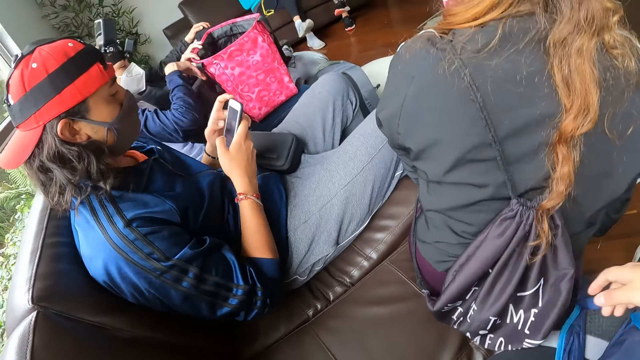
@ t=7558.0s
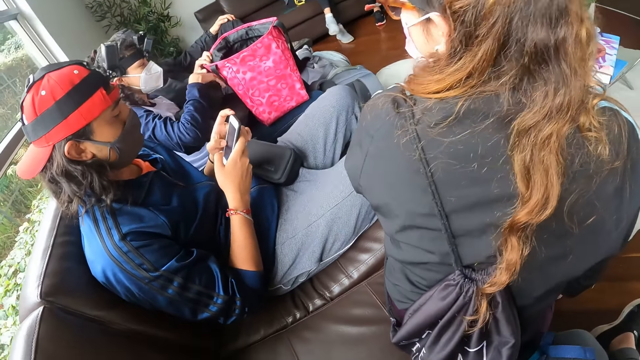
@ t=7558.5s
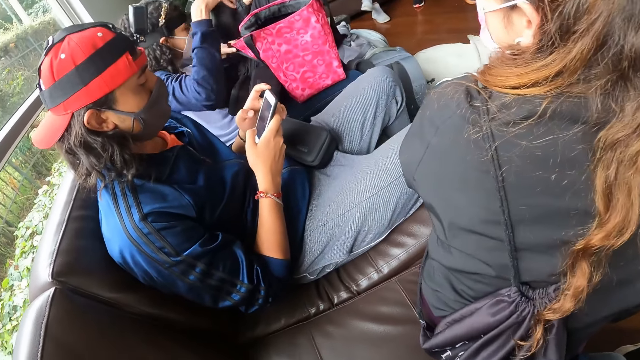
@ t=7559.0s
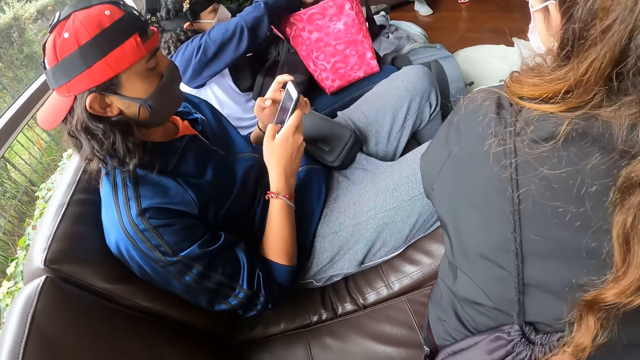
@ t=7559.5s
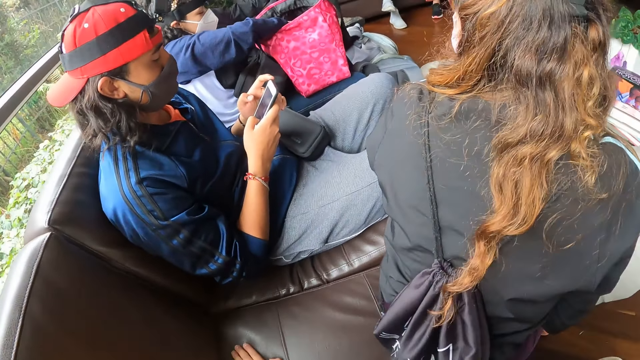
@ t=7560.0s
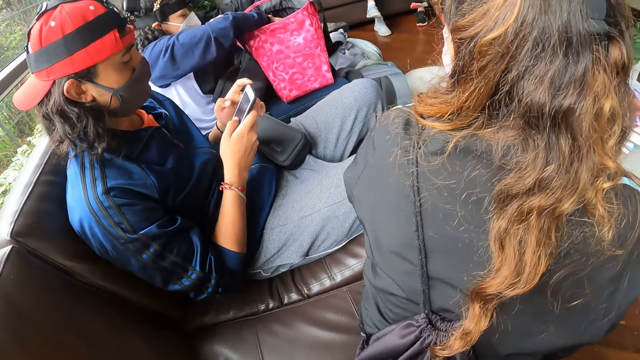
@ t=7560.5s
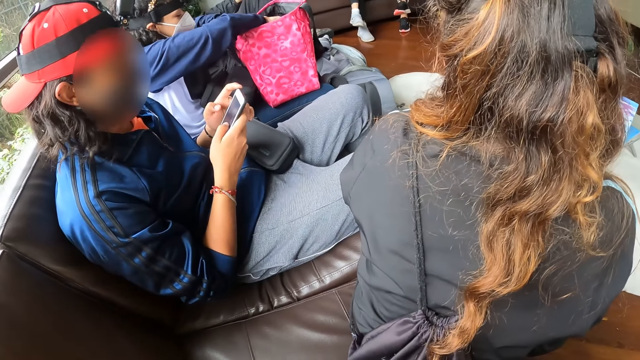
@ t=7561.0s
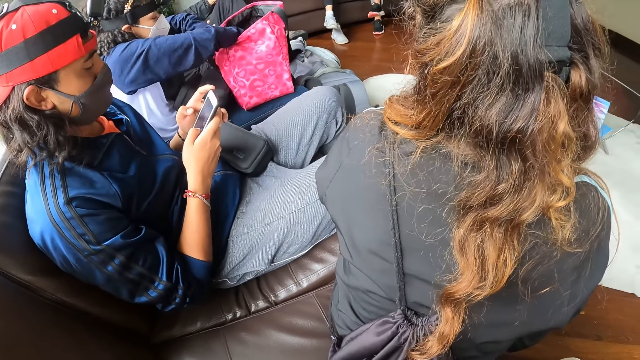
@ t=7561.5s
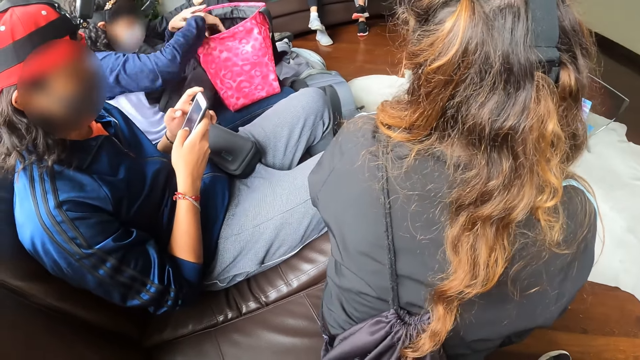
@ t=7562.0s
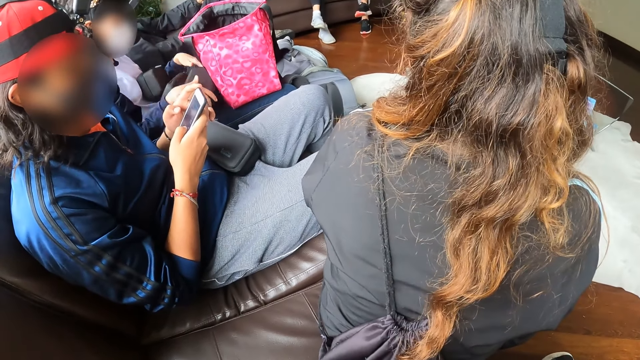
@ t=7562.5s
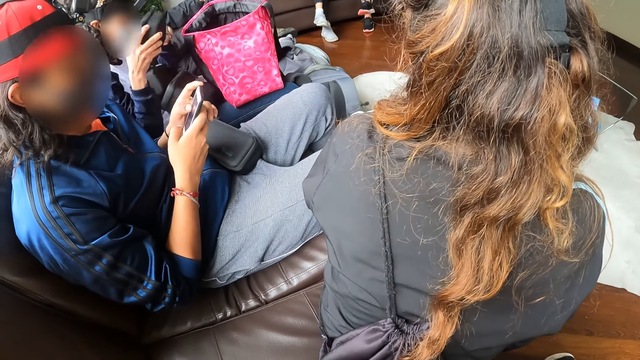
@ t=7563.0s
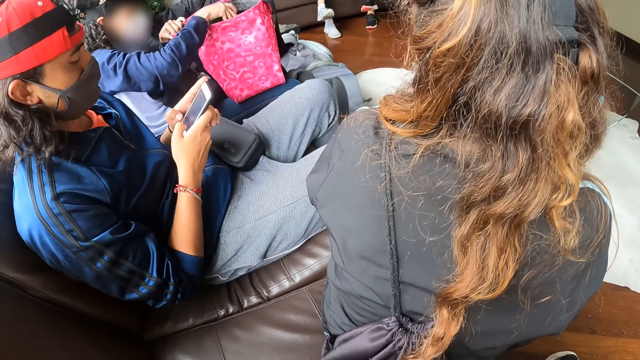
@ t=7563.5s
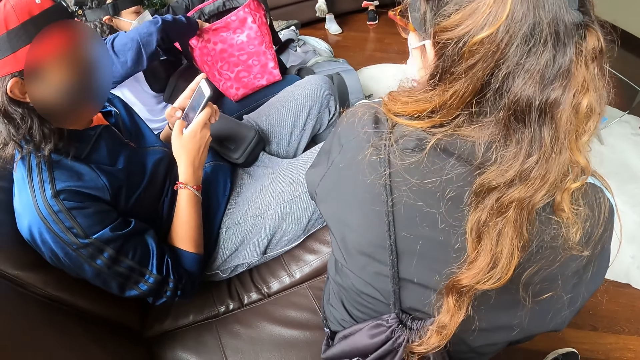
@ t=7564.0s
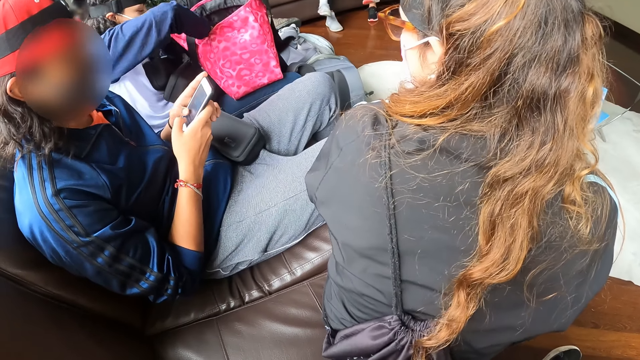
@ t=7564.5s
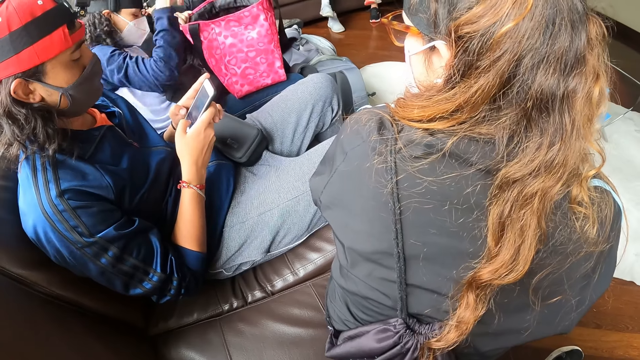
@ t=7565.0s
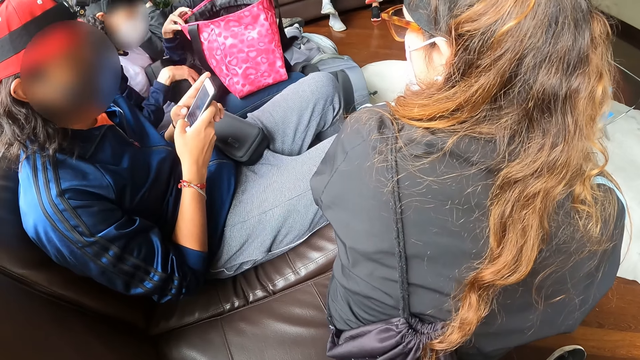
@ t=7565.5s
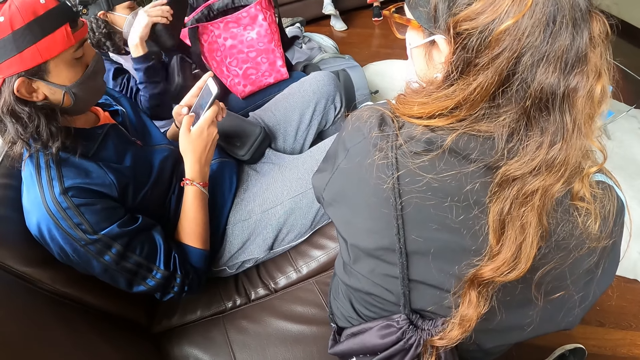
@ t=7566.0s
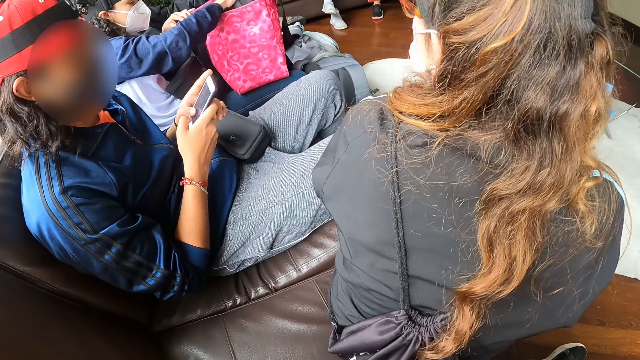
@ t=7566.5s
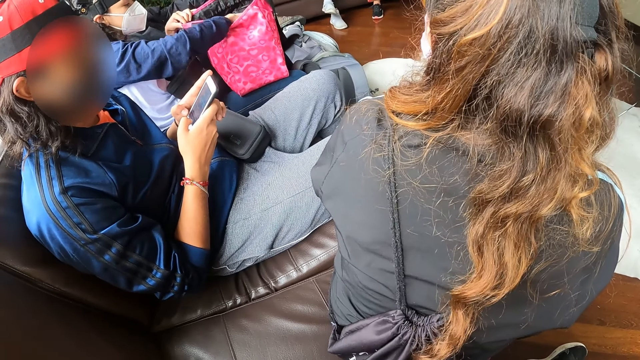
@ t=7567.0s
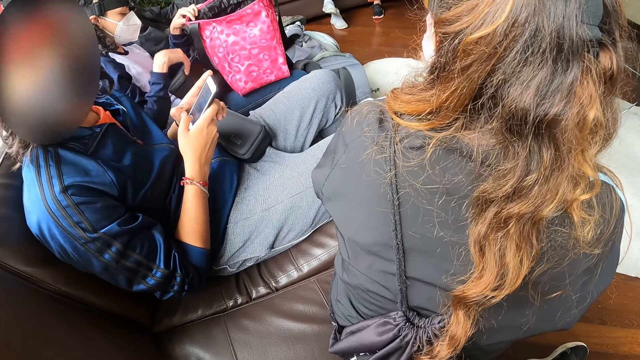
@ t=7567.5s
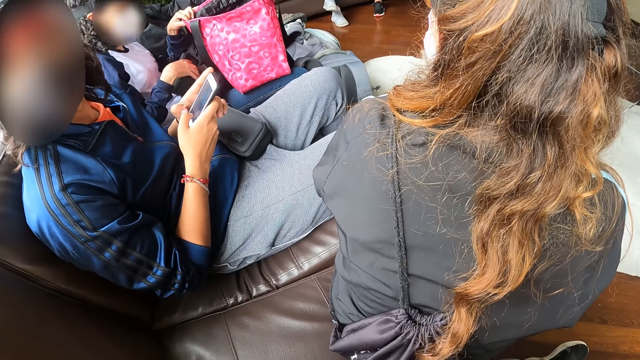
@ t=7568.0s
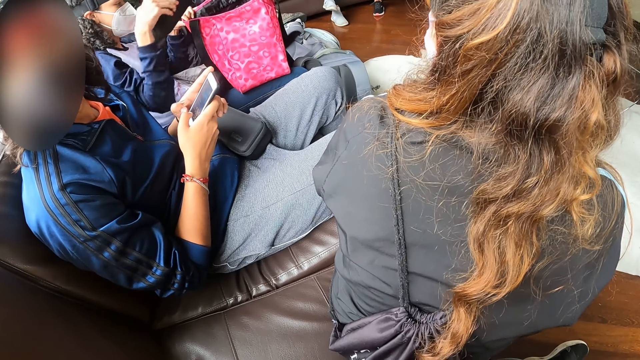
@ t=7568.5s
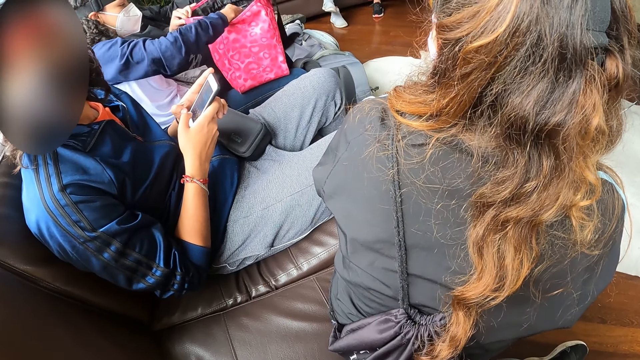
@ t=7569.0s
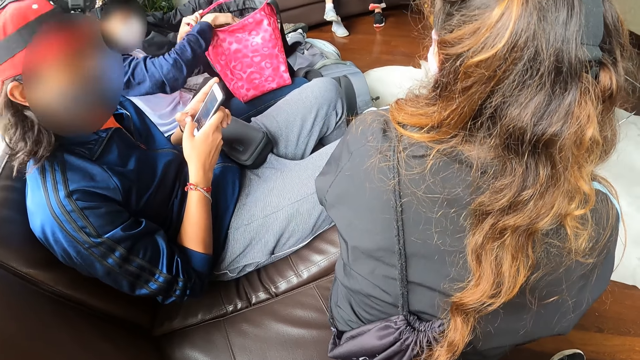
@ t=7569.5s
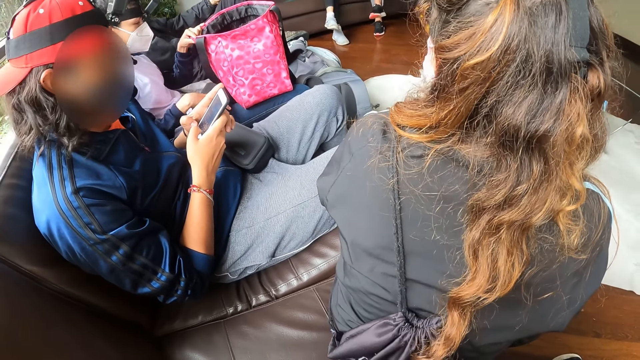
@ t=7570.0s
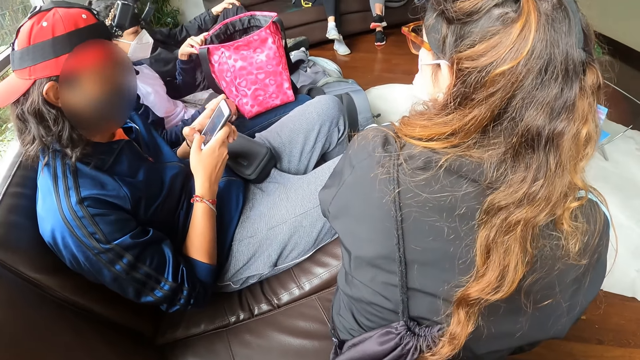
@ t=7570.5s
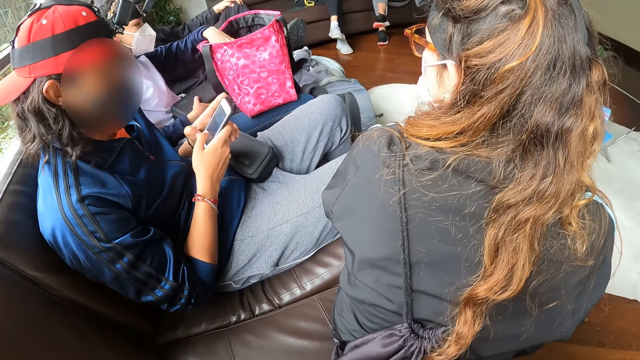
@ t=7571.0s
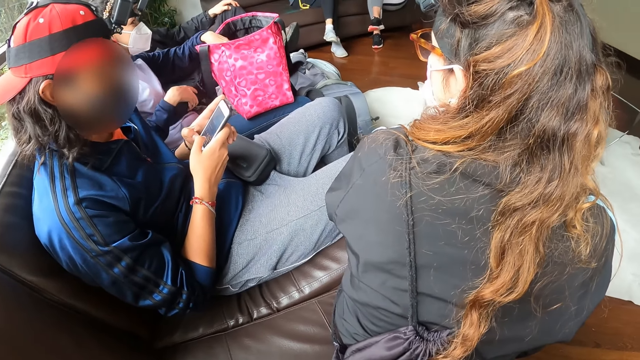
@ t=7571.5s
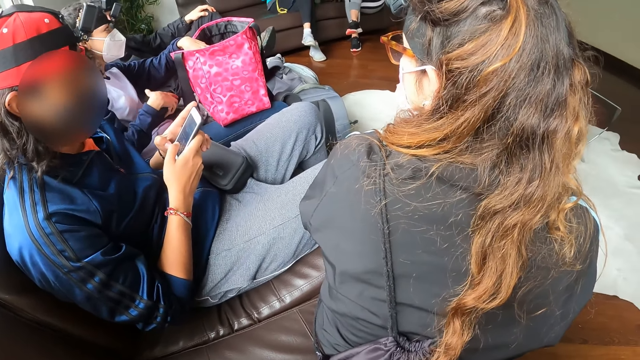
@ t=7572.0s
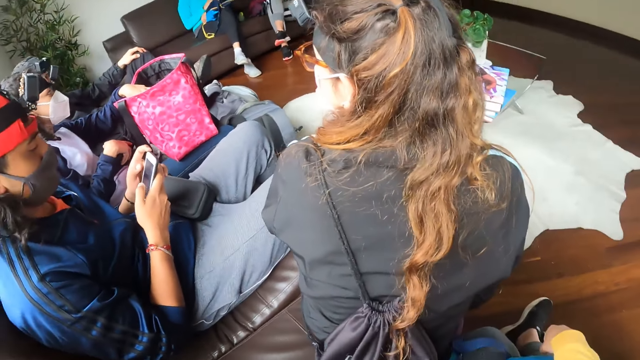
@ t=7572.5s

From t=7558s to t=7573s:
A man picks a pouch from his thigh with his right hand. He places the pouch in the bag with his right hand. He picks the pouch from his thigh with both hands. He holds the pouch with his right hand. He places the pouch in the bag with his right hand. He picks the pouch from his thigh with his right hand. He places the pouch in the bag with his right hand. He picks the pouch from his thigh with his right hand. He places the pouch in the bag with his right hand. He picks the pouch from his thigh with his right hand. He places his left hand in the bag.

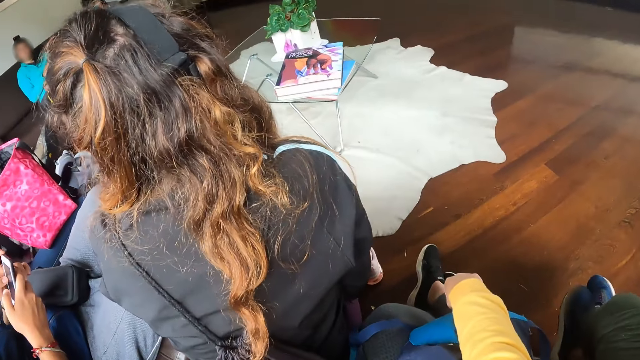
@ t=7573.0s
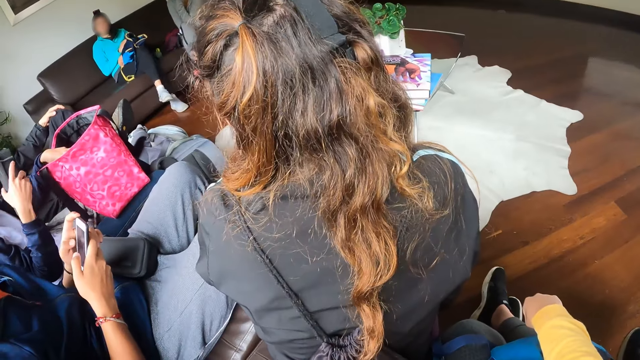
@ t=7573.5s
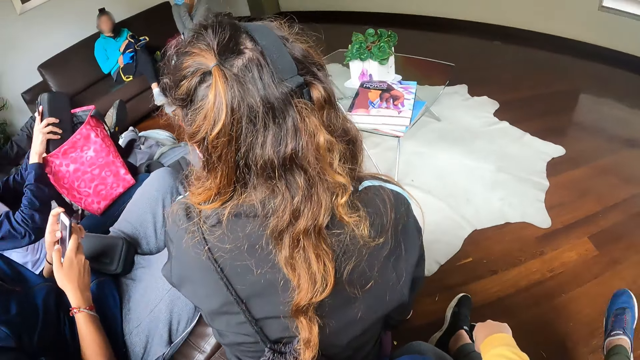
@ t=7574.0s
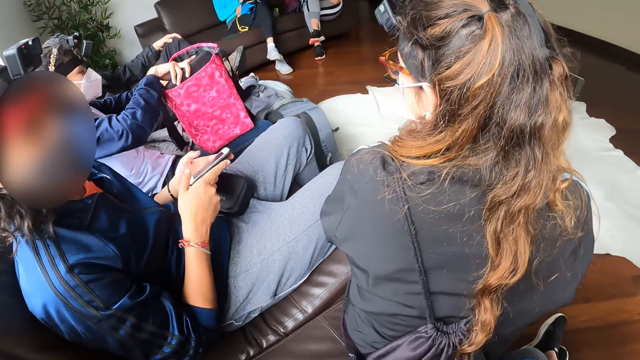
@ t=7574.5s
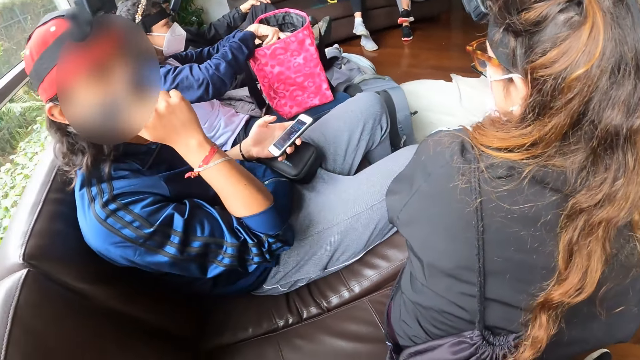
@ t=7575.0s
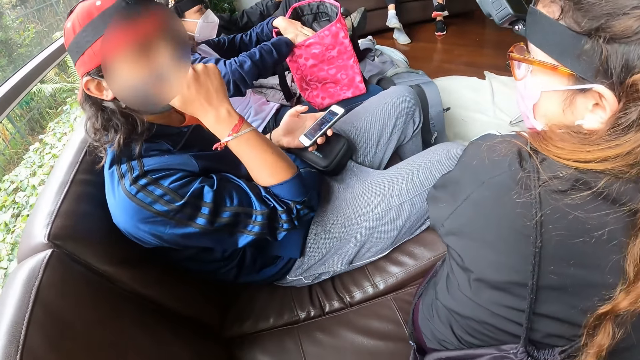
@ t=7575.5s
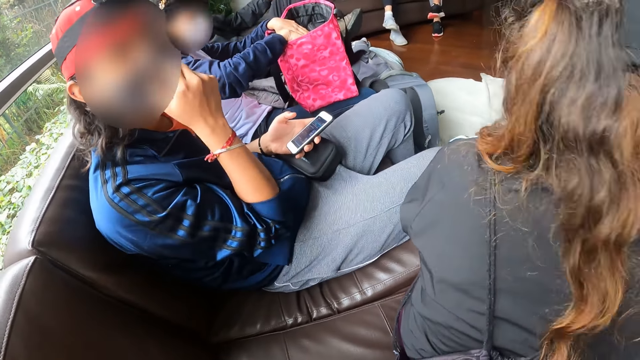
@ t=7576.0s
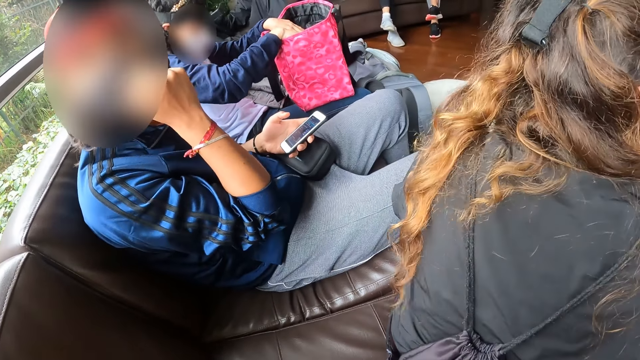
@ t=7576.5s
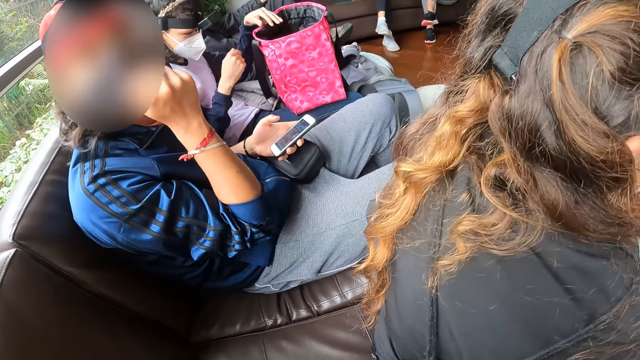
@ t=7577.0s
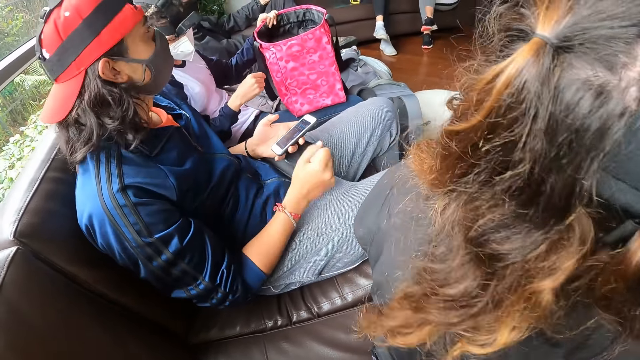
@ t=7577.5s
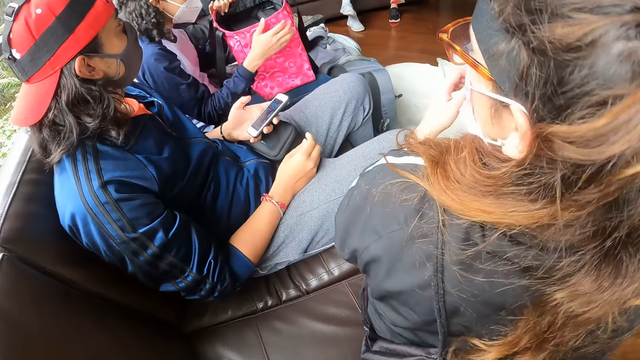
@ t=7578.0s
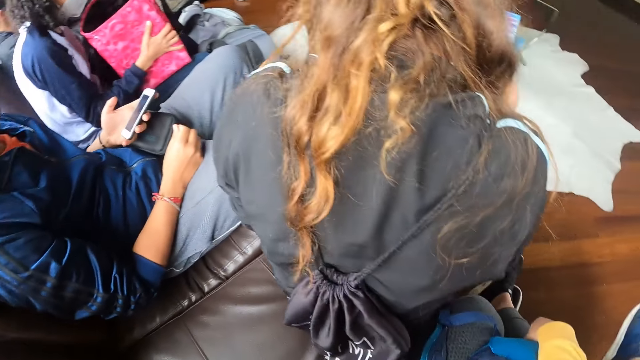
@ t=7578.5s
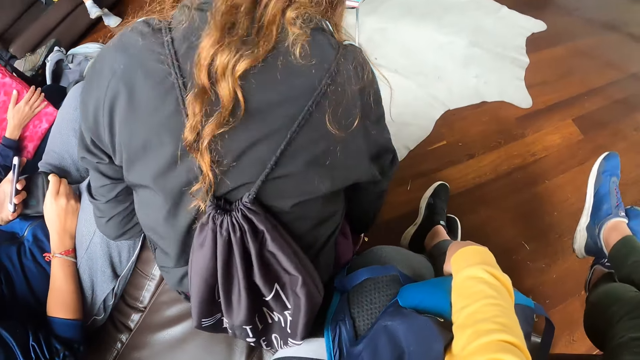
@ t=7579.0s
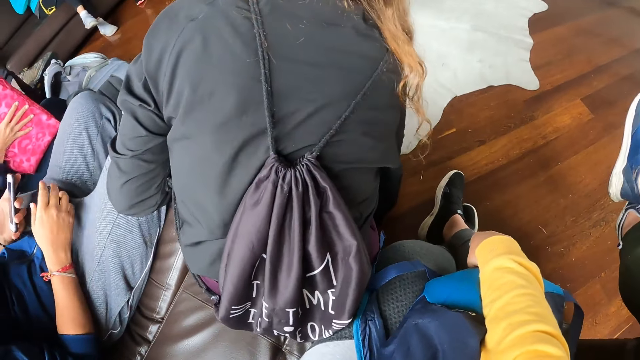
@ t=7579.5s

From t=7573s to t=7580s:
A man places the pouch in the bag with his right hand. Another man holds the phone with his left hand and adjusts his nose mask with his right hand. Another man adjusts the bag on his lap.
